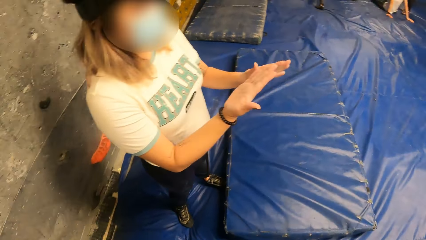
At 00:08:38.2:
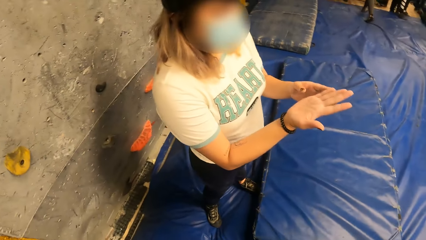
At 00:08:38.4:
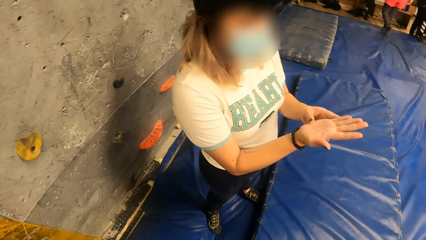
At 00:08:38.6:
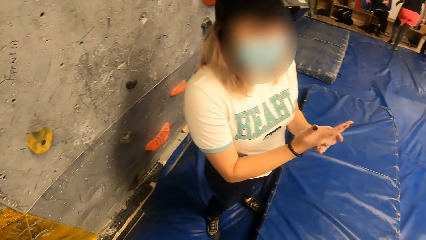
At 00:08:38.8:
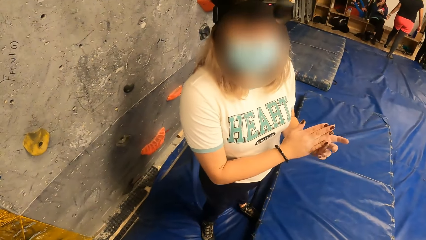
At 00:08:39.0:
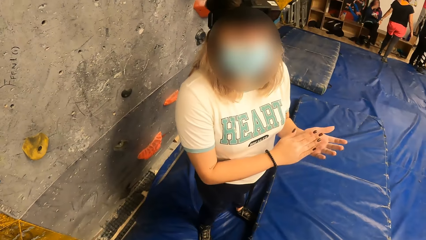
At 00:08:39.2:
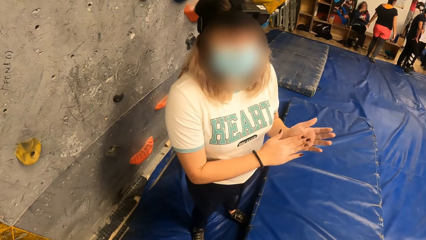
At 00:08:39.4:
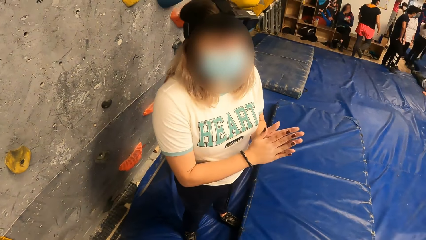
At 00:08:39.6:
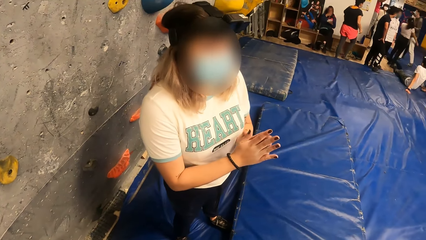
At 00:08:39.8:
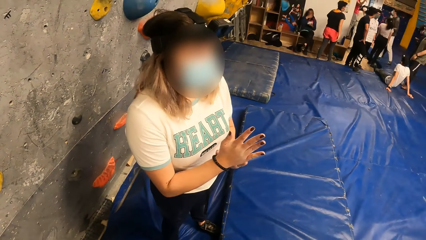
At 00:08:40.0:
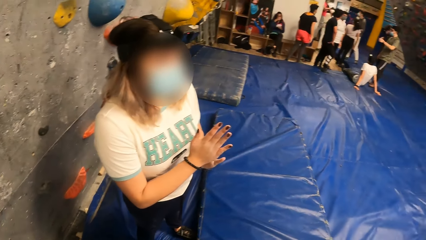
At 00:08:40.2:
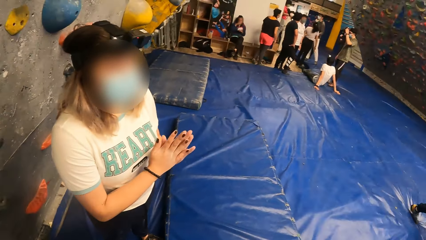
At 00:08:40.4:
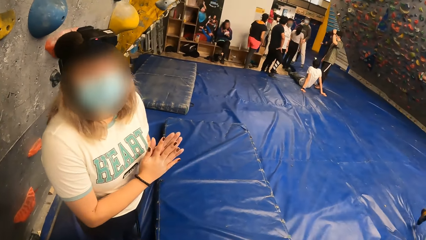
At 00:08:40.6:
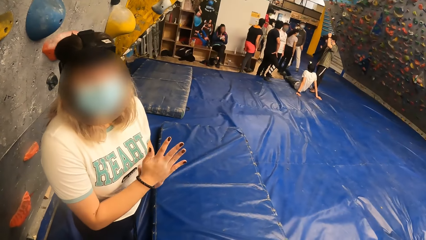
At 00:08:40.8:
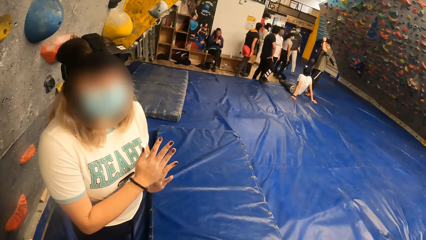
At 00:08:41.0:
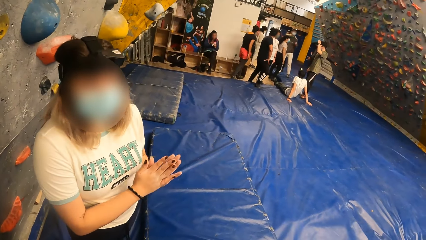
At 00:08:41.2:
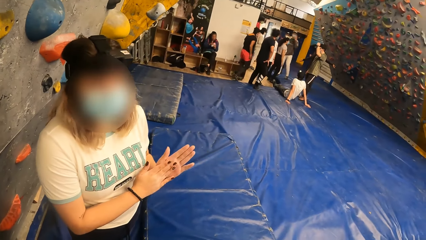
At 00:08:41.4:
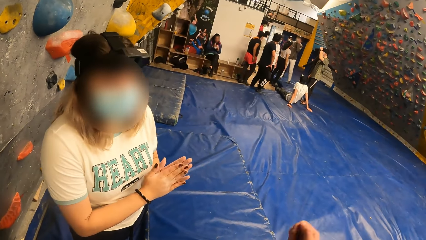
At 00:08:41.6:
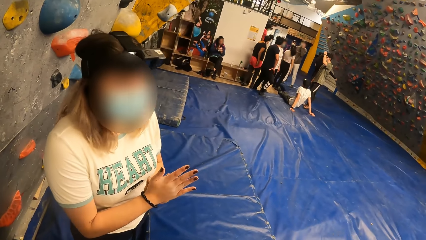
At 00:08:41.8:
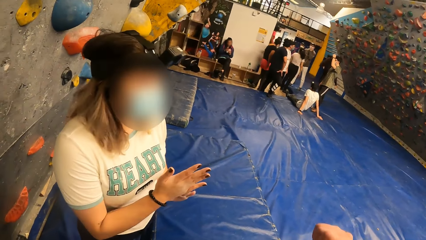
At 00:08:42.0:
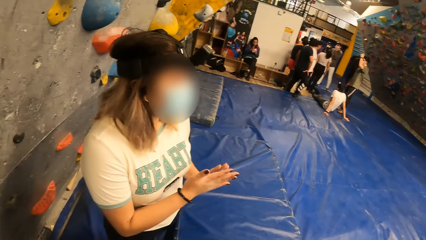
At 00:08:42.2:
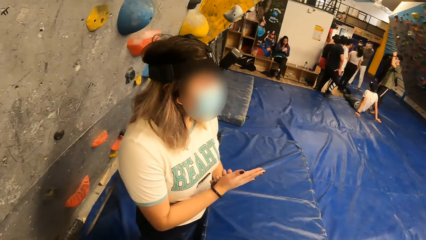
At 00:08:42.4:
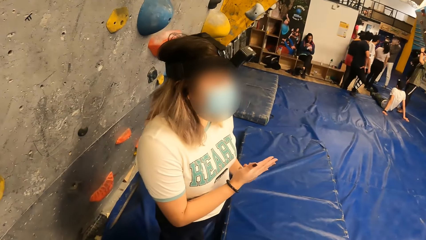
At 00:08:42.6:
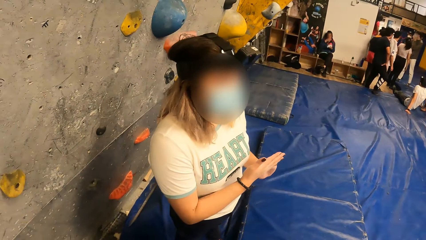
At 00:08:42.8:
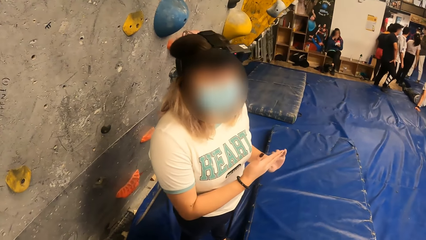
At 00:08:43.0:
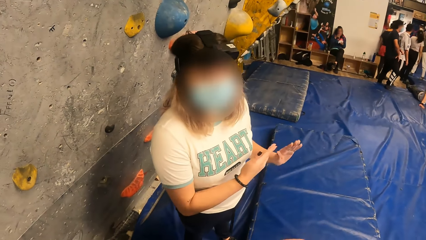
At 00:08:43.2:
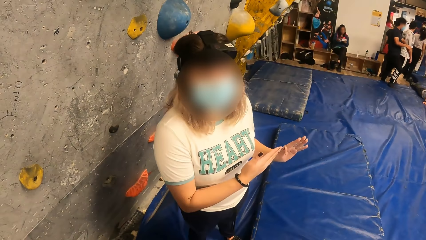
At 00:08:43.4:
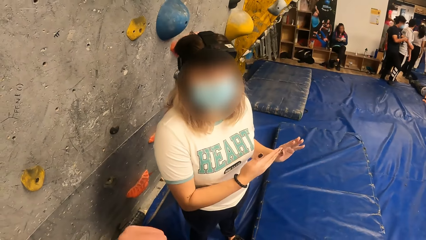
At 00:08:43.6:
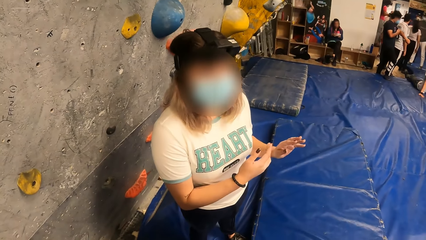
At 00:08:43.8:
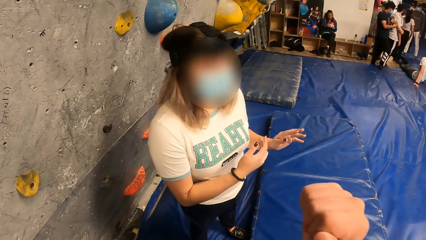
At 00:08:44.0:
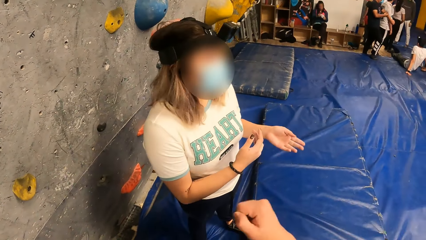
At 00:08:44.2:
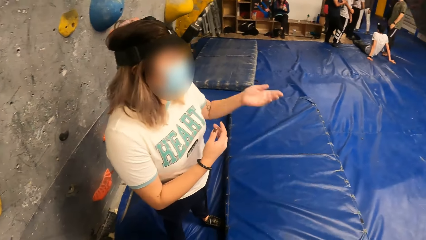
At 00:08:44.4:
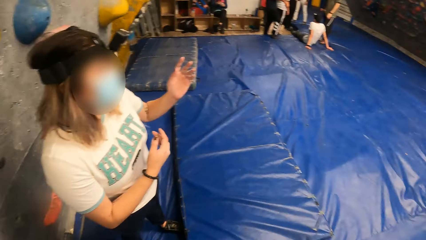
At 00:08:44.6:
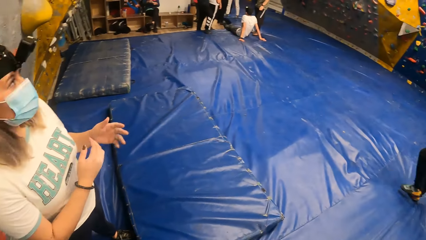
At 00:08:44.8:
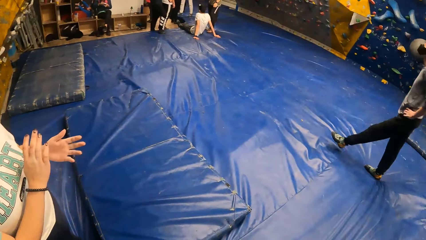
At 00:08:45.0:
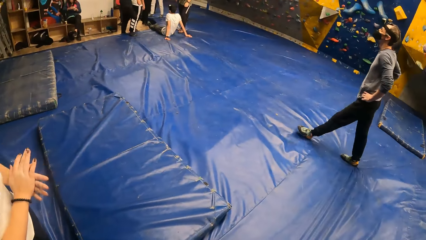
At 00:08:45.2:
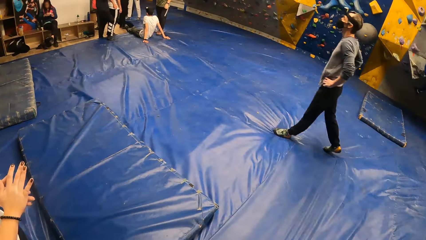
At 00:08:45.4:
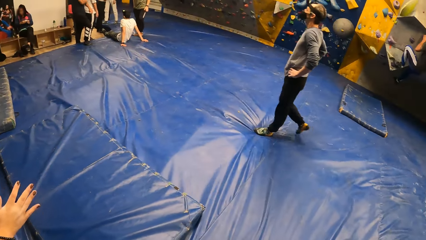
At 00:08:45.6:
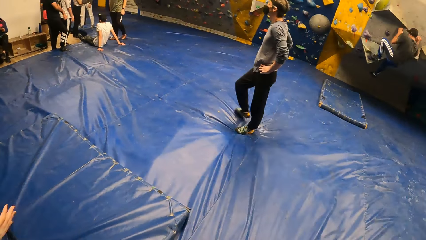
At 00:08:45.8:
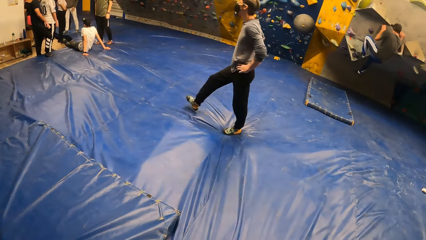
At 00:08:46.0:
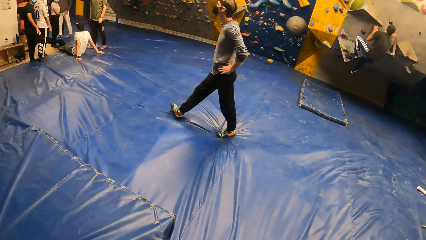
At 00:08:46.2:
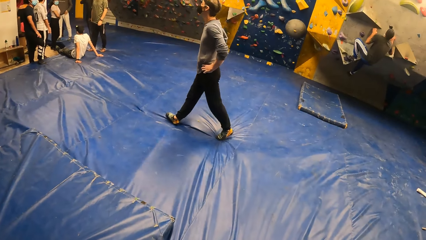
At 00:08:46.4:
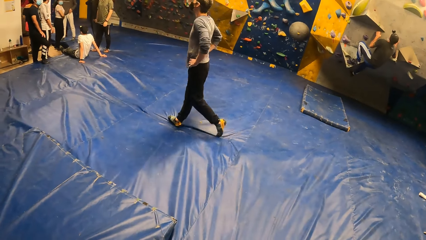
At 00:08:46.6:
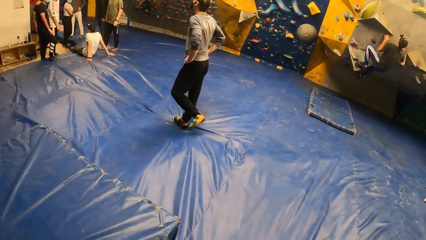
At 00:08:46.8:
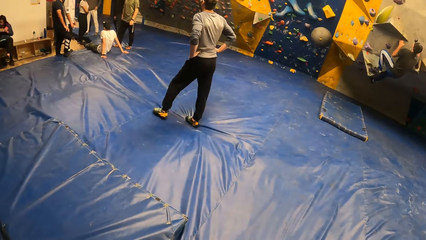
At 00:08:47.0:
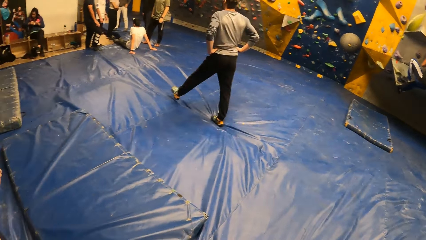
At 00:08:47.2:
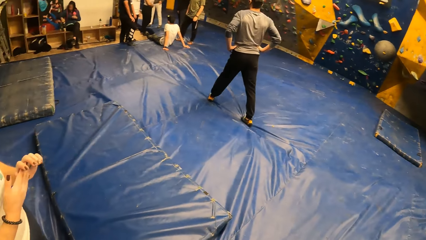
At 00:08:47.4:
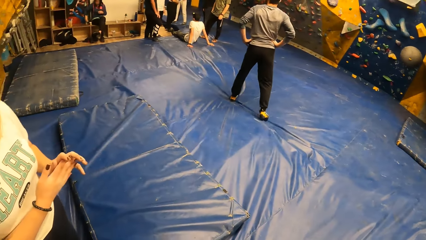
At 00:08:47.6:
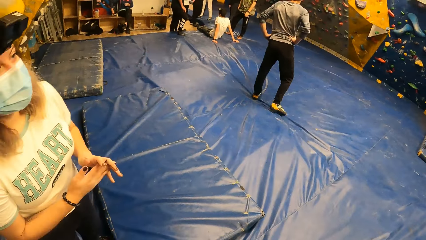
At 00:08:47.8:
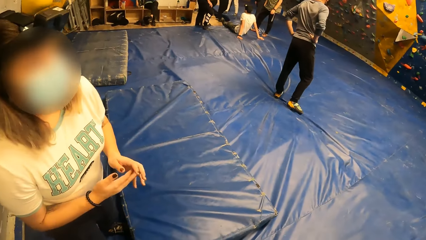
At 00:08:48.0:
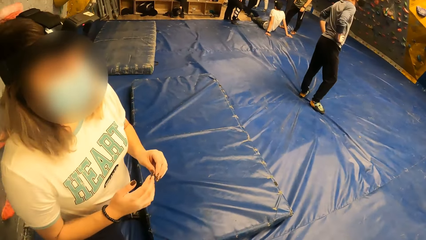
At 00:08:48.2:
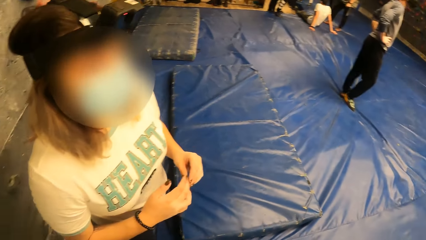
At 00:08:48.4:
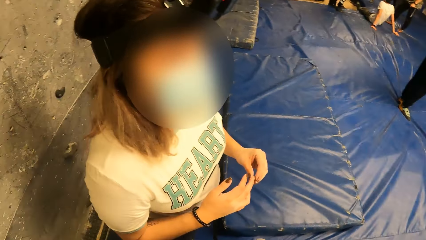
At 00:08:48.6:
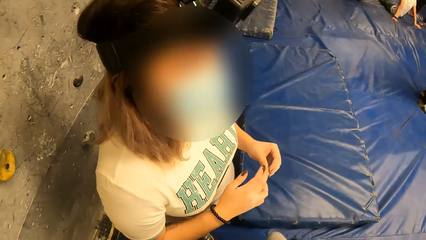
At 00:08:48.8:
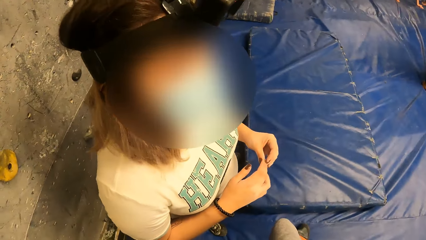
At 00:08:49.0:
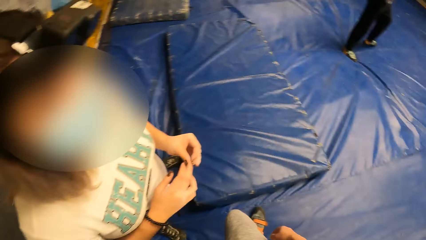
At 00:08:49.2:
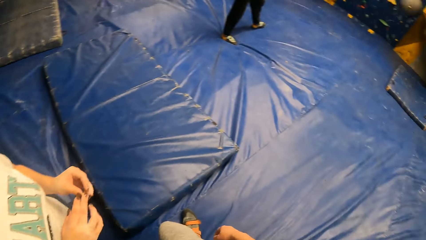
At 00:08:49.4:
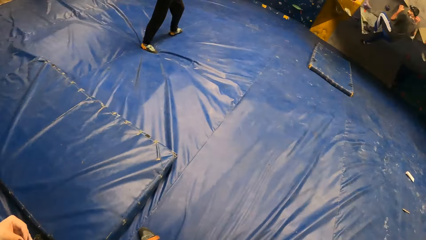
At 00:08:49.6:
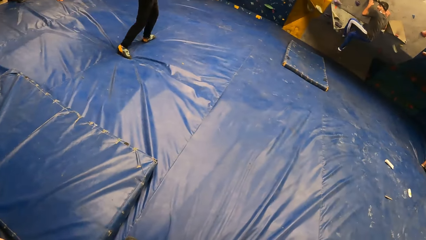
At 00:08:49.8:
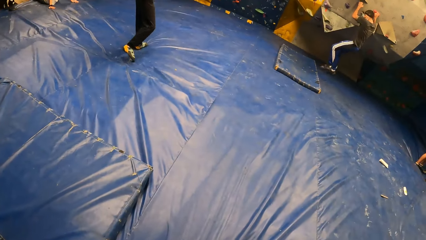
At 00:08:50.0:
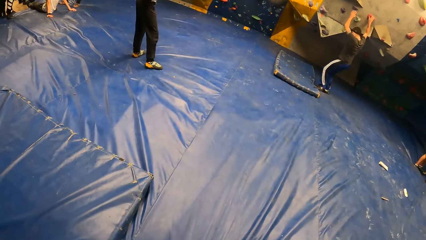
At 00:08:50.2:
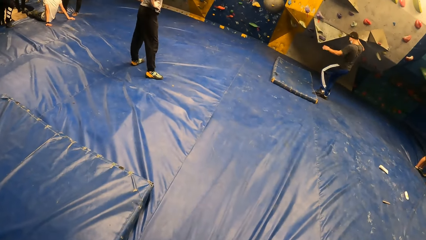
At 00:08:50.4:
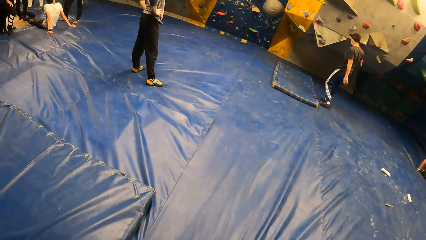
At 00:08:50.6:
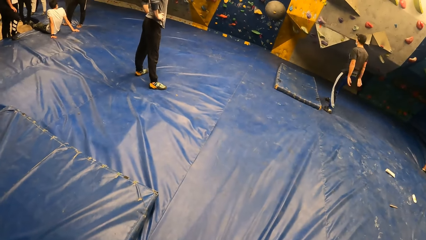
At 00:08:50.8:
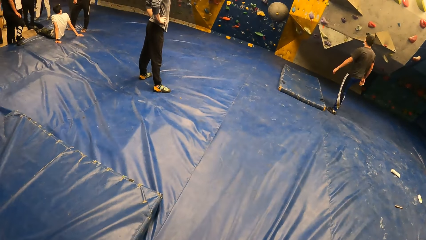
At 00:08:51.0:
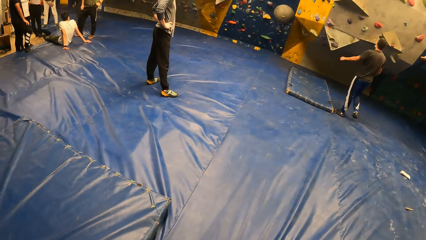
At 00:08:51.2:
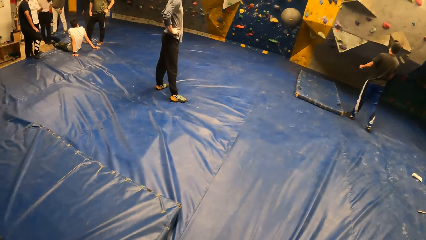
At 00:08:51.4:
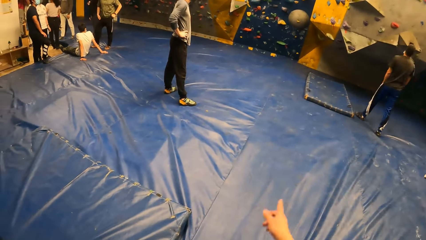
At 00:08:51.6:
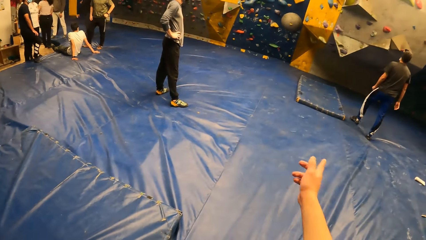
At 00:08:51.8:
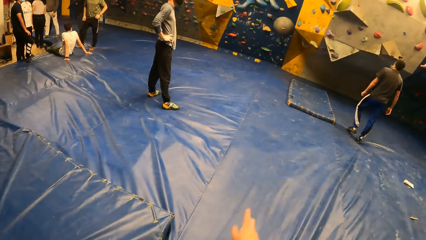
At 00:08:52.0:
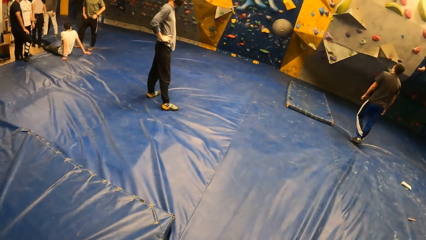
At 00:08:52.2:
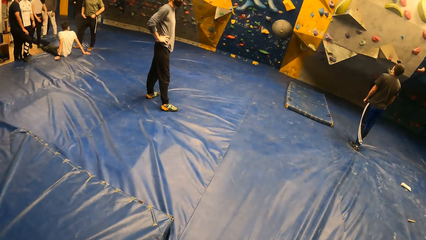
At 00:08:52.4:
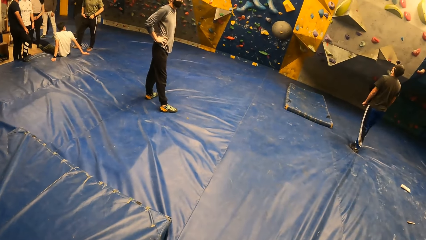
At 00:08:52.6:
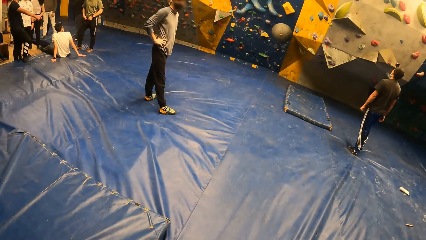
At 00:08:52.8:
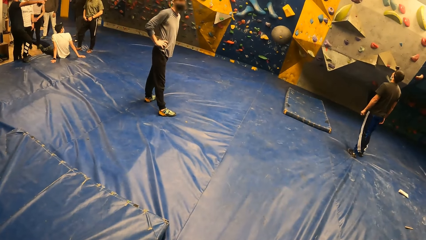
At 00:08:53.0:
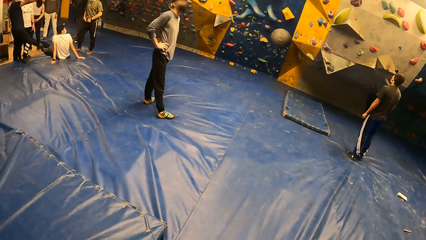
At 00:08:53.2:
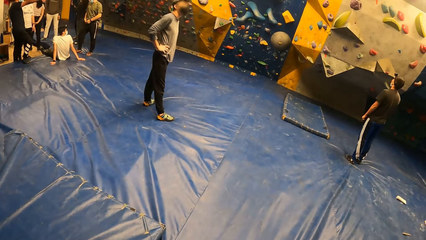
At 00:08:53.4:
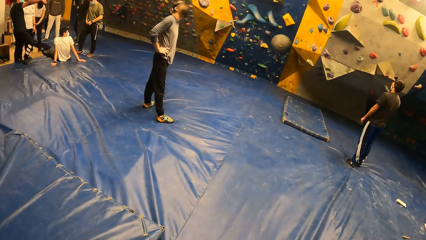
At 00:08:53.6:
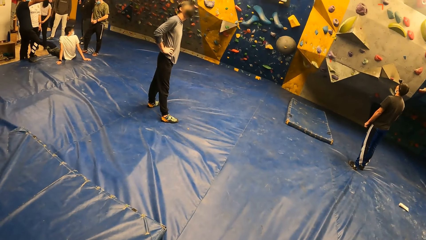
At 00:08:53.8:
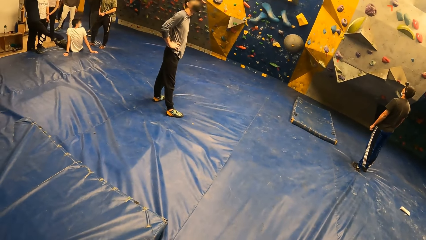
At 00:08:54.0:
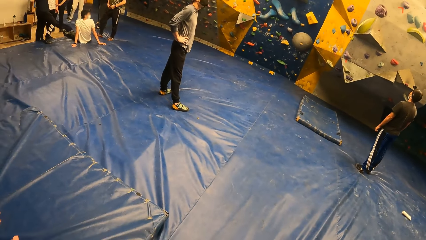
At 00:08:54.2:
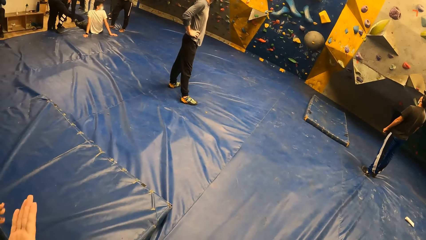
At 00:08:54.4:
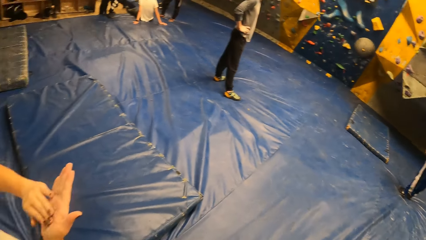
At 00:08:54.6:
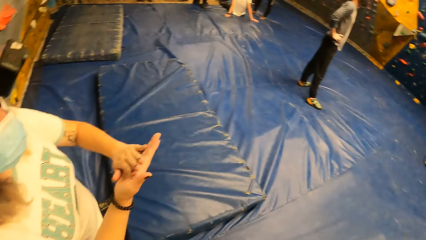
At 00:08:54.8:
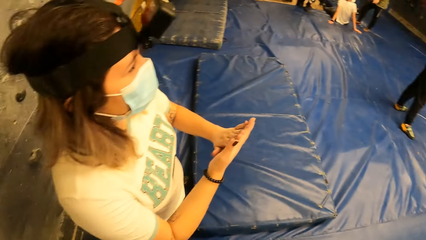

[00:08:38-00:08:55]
A lady wipes the hands. The camera wearer looks around. They turn around the room. They look at the lady. They turn around the room. They point a finger.
